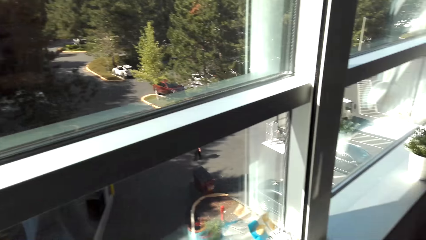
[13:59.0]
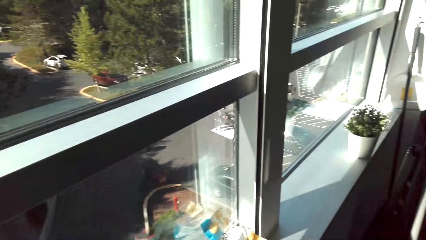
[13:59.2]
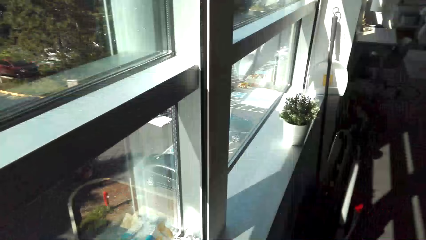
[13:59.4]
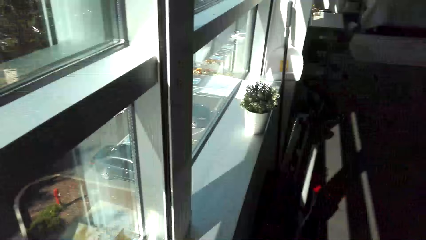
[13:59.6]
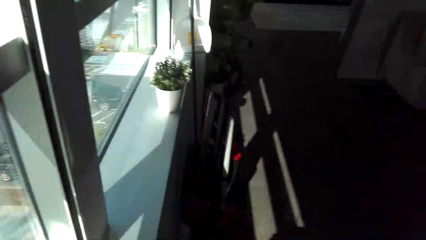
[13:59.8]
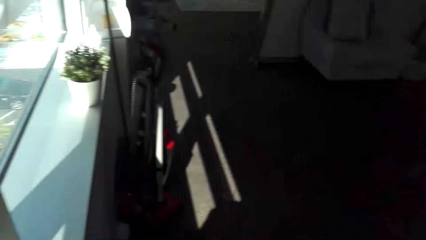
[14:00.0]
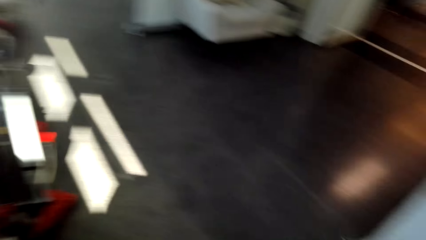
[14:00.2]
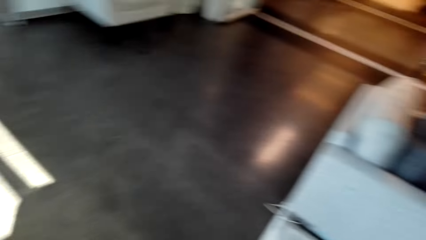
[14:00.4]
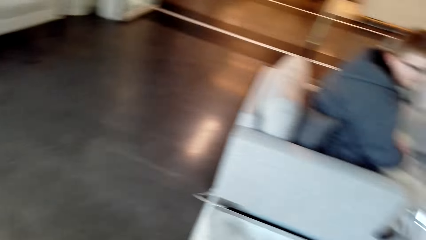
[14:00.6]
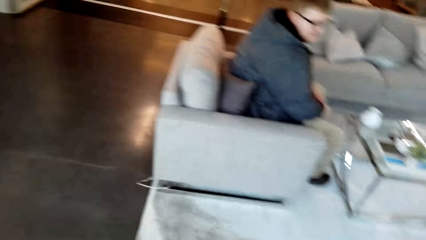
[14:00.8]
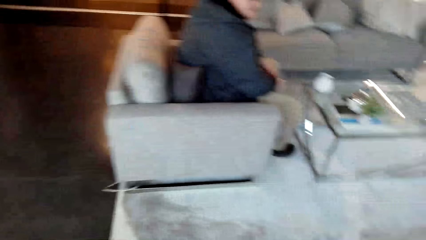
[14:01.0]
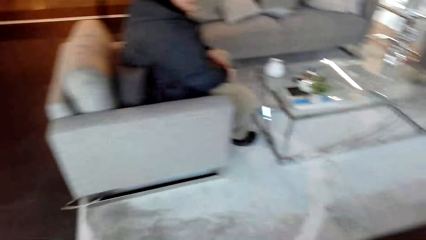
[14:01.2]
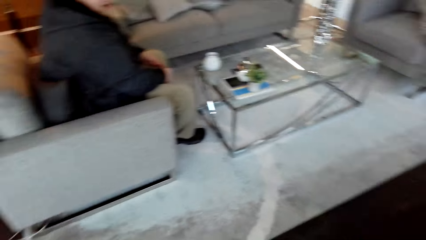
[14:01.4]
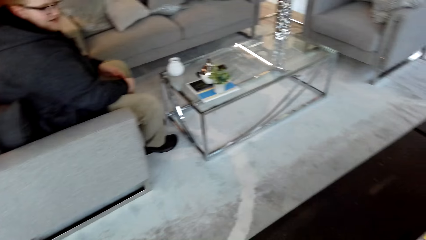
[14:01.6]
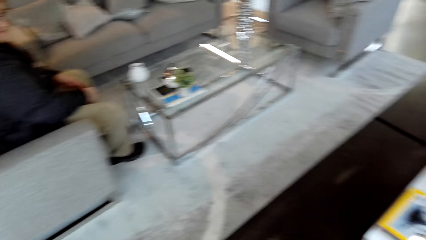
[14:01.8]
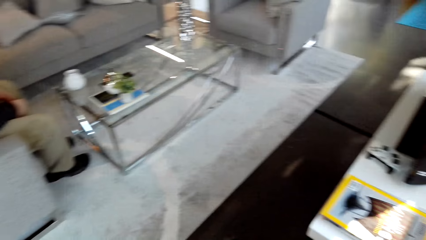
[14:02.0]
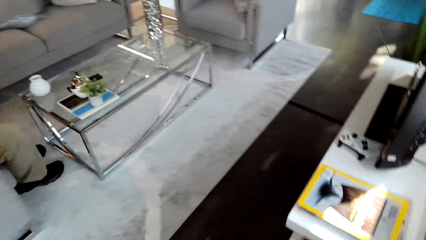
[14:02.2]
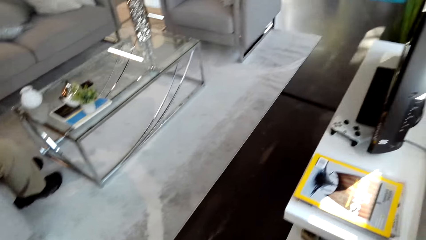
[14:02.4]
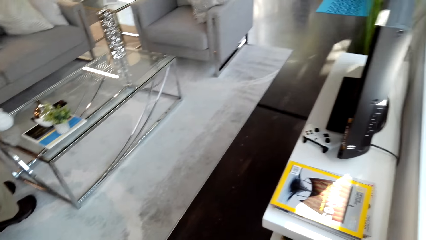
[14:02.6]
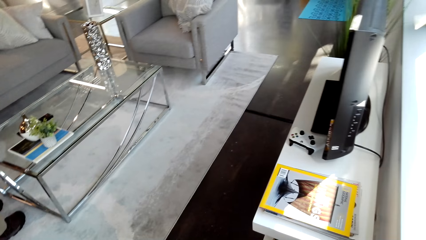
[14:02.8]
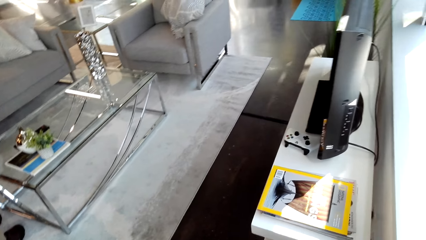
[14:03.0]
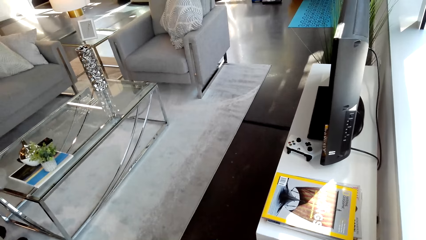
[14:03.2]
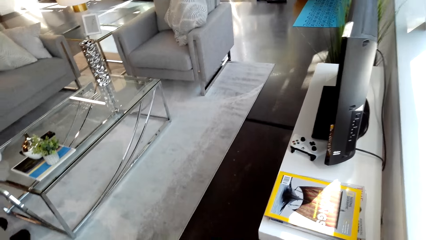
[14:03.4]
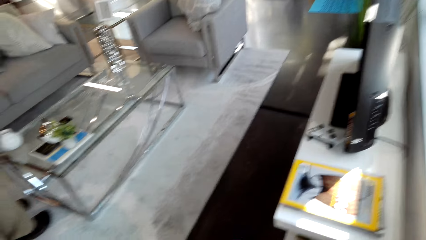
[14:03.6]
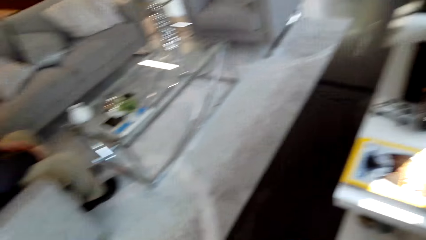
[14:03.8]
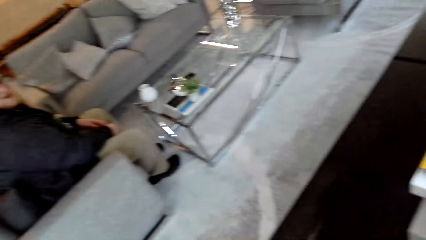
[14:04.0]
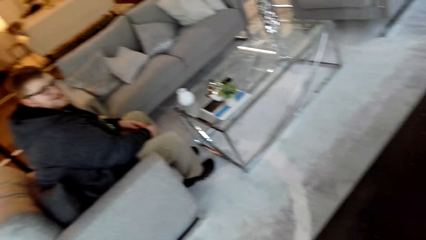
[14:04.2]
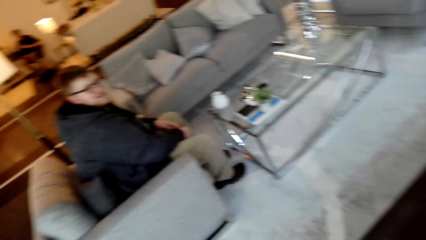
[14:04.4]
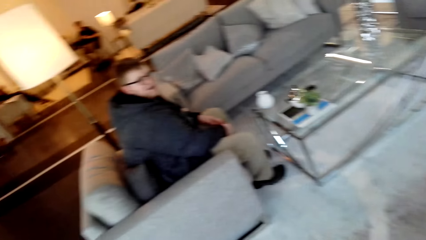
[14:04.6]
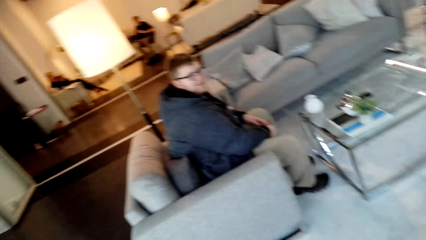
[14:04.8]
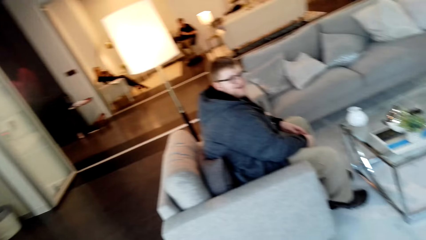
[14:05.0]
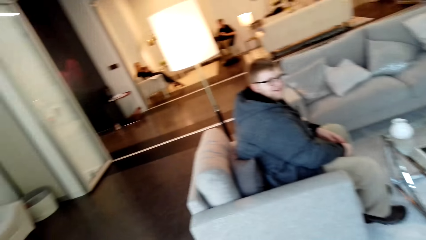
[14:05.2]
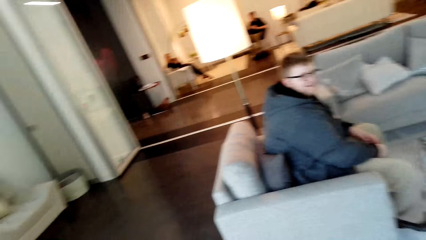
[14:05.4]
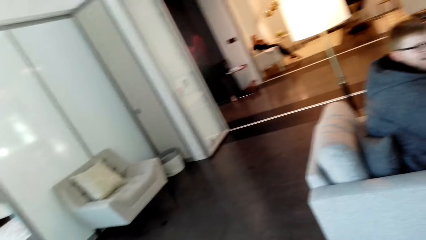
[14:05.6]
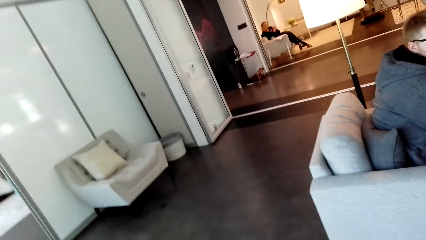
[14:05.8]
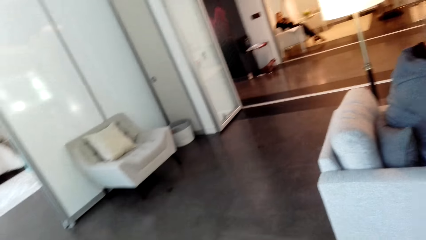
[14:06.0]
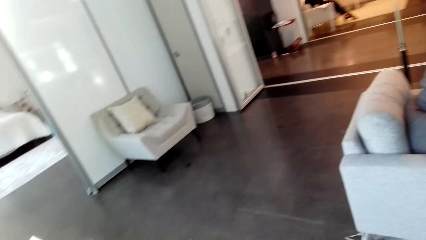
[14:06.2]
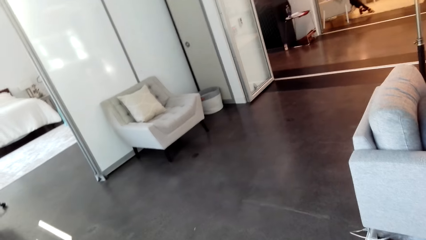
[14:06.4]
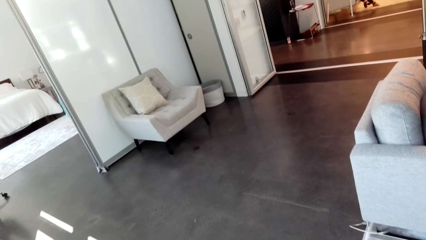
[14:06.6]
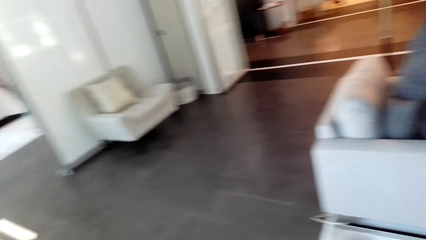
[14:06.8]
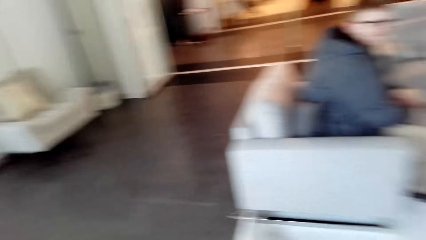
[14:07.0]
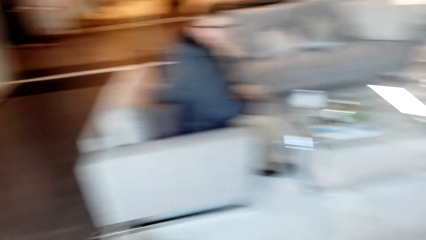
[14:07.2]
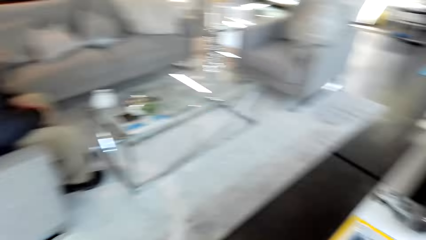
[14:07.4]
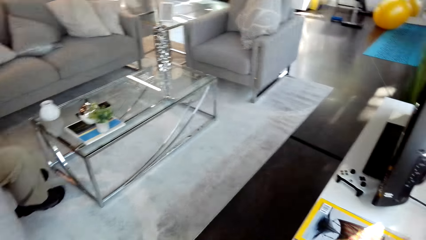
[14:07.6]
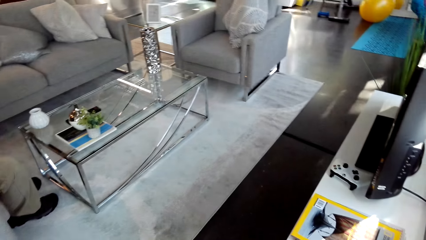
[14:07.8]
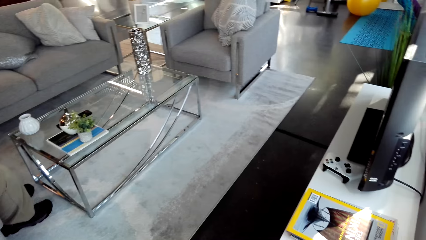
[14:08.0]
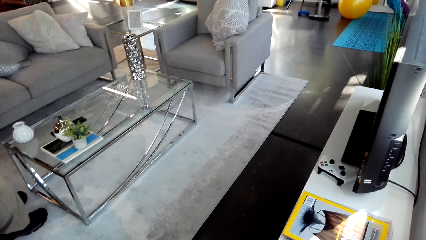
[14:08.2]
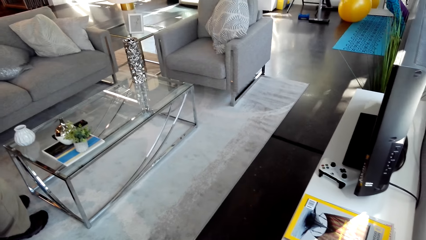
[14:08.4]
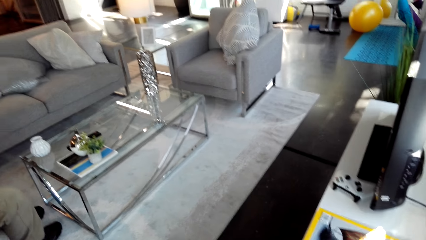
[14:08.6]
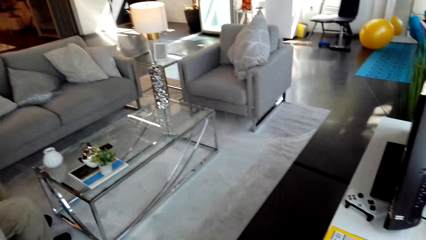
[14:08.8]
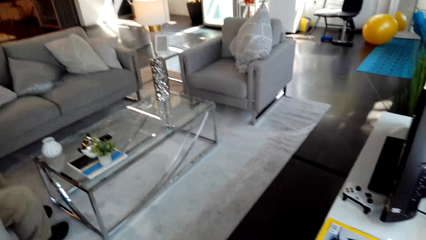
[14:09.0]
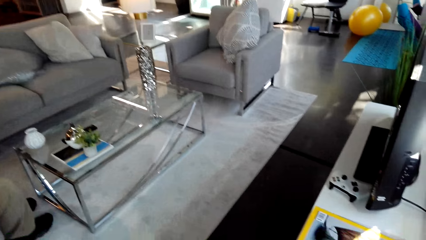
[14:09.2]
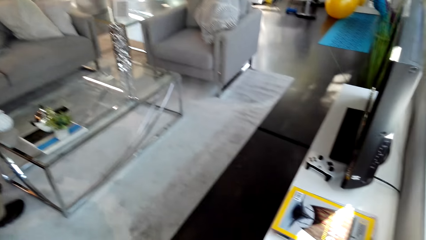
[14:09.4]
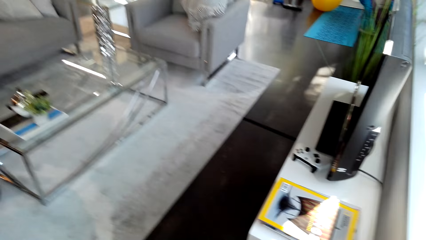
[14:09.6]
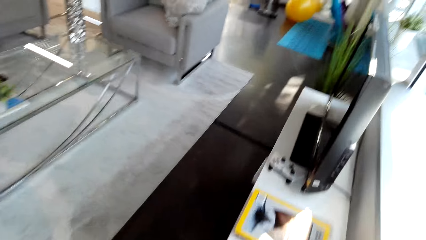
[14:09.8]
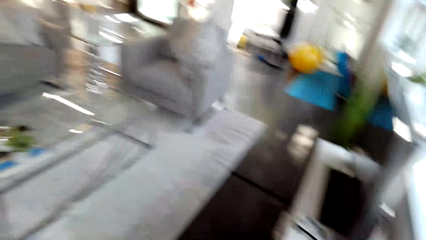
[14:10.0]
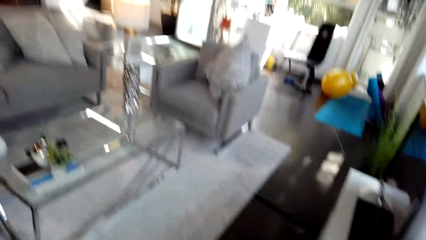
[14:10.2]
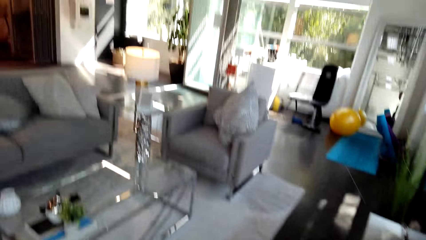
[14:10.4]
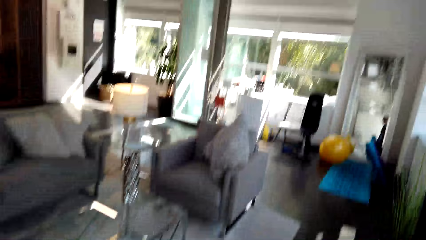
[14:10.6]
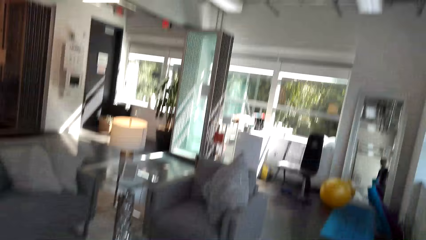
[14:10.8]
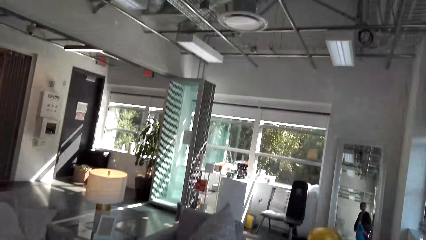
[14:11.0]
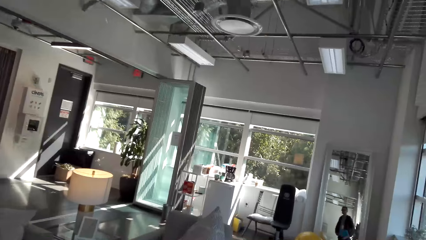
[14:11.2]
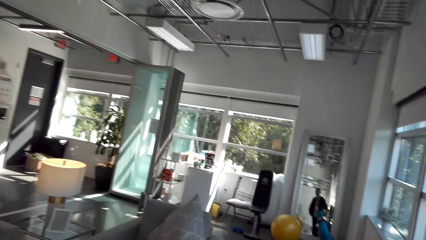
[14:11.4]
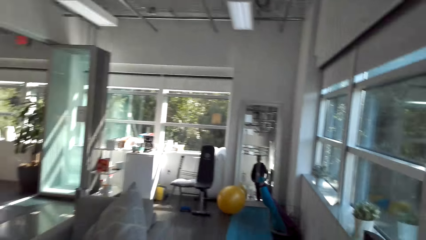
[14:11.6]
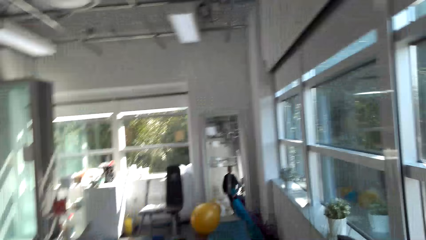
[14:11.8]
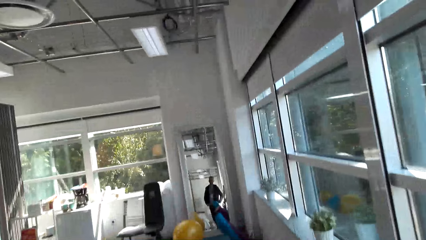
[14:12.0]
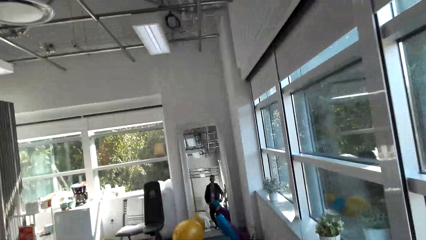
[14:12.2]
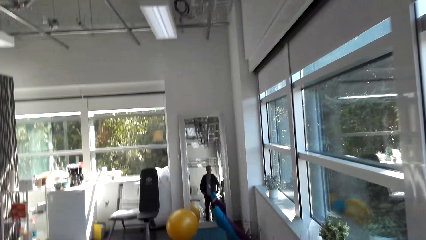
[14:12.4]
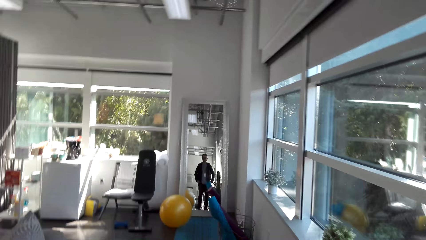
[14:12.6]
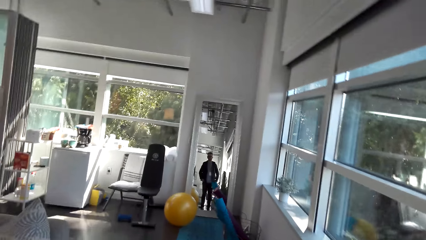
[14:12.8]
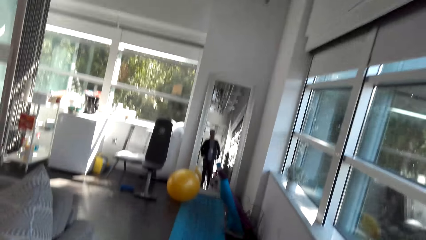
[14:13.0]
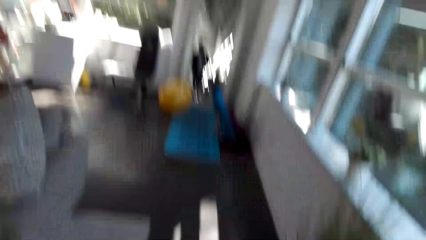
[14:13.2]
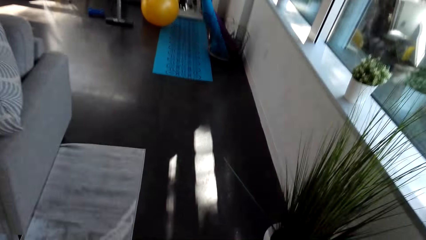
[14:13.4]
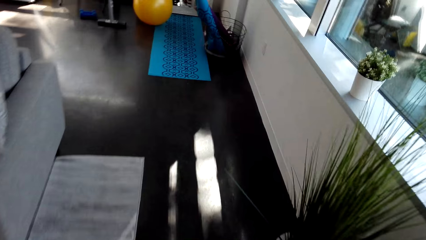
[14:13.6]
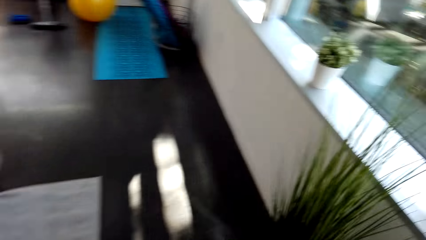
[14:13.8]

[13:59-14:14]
The camera wearer looks at a man. They look around. They walk.
